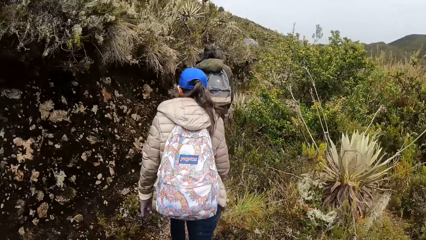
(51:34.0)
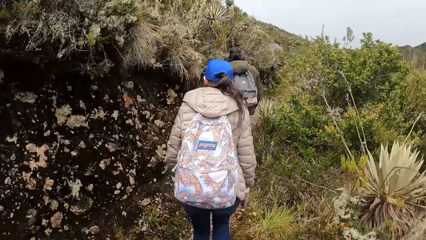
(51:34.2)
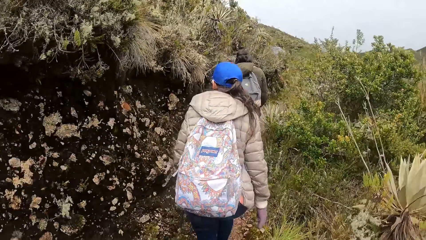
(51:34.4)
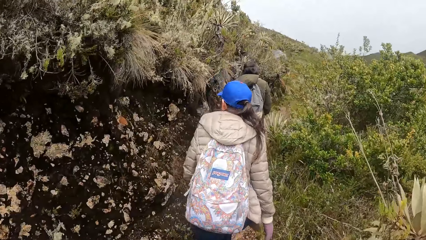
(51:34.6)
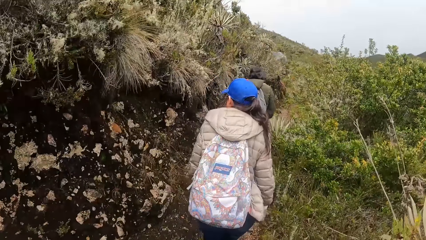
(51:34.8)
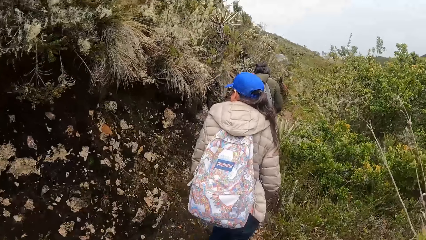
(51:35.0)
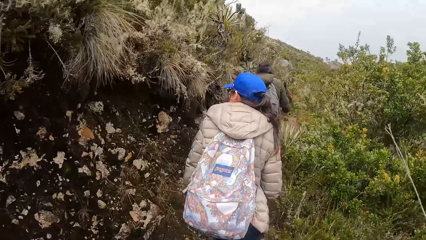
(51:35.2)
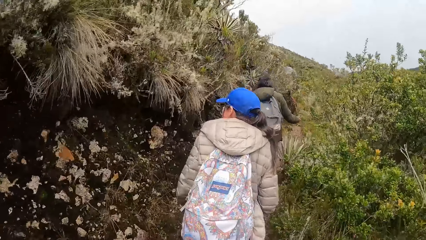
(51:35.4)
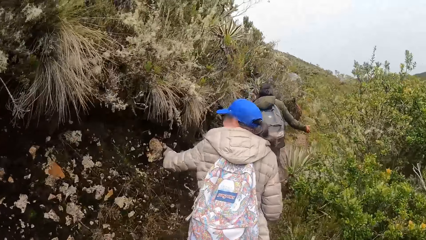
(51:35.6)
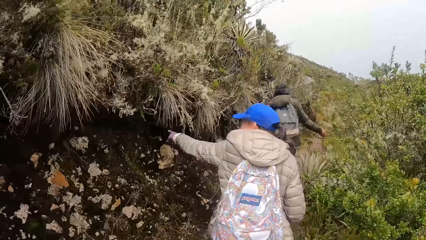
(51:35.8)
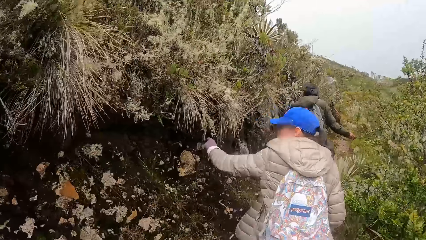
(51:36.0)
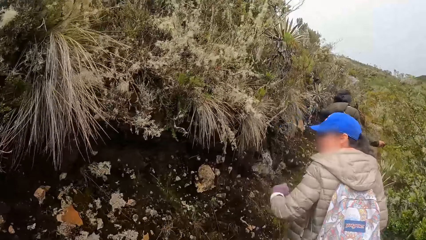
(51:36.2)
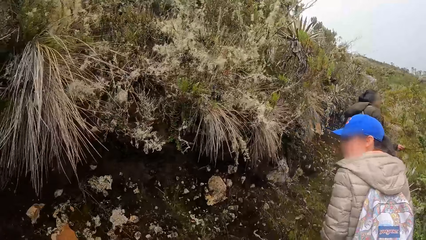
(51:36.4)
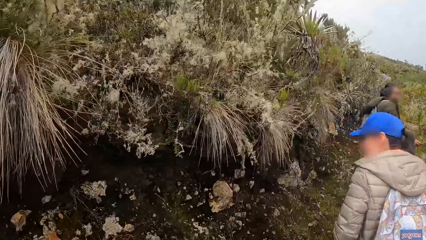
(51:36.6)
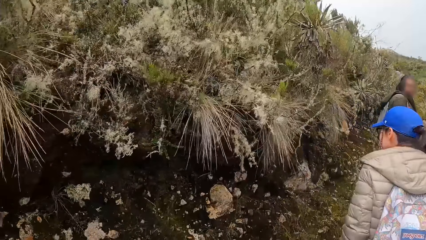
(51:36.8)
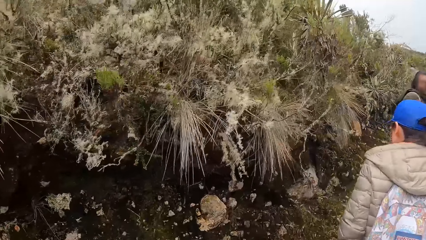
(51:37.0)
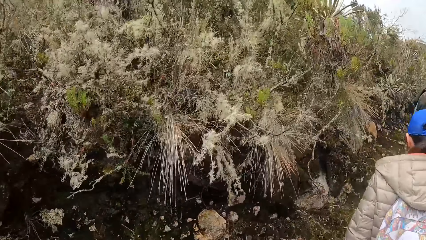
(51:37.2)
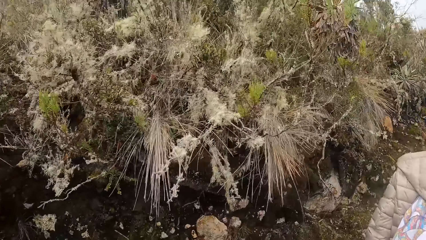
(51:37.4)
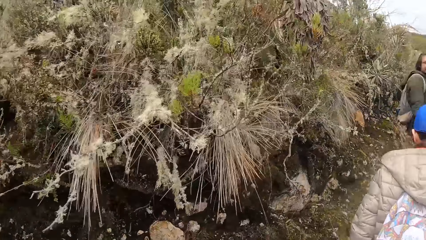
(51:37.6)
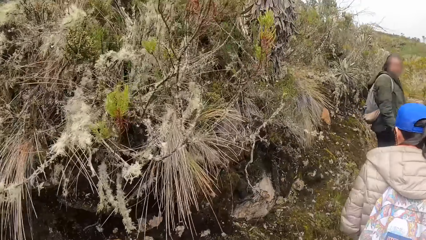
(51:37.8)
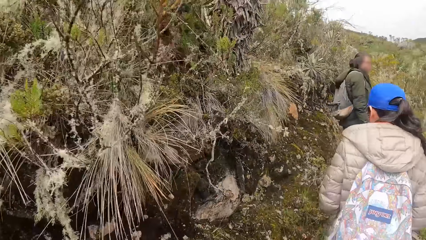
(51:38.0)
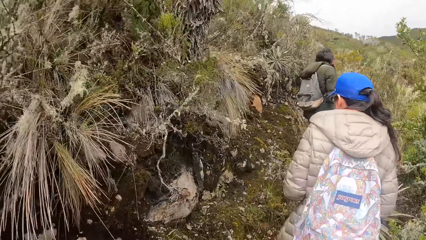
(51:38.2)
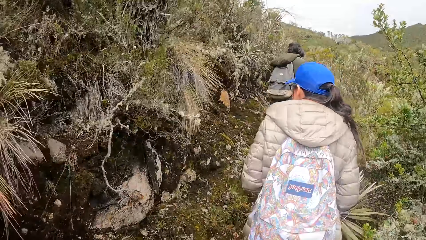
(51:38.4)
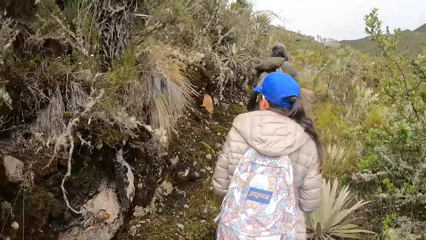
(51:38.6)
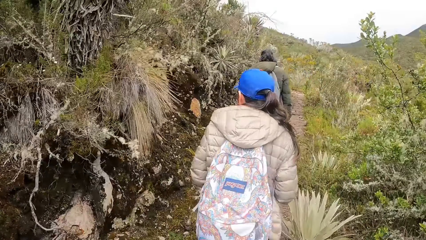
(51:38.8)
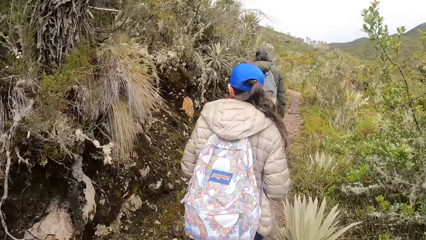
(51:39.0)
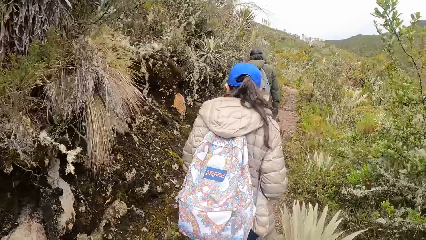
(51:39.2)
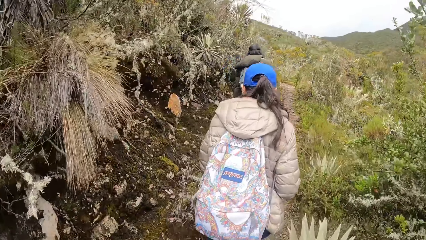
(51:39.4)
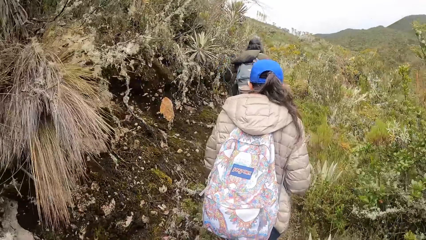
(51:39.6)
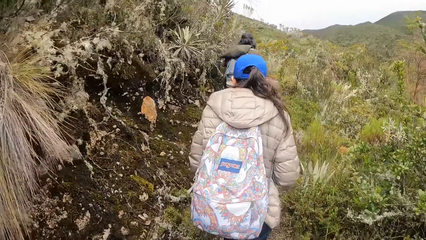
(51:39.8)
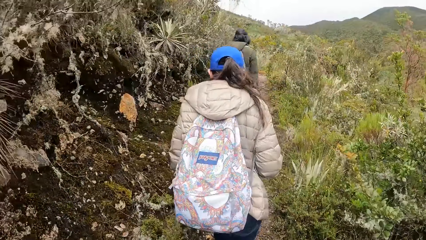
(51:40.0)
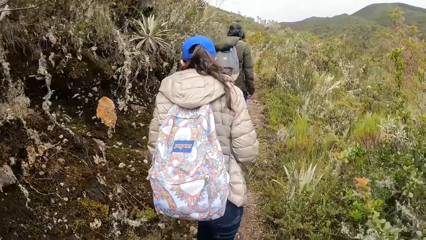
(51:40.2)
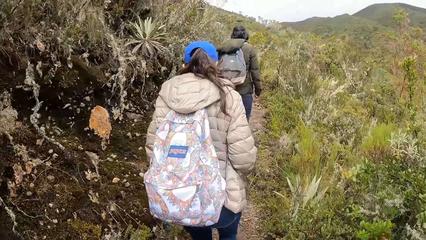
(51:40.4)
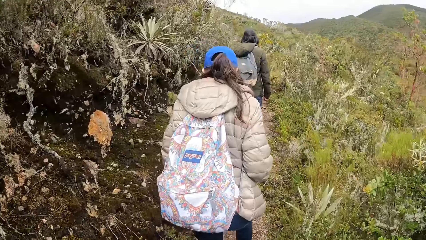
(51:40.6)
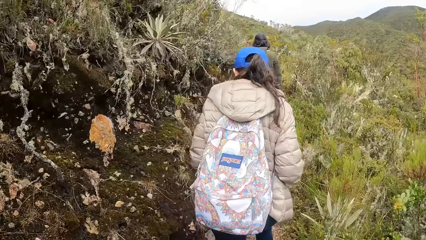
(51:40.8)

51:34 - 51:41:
The woman touches a plant with her left hand.

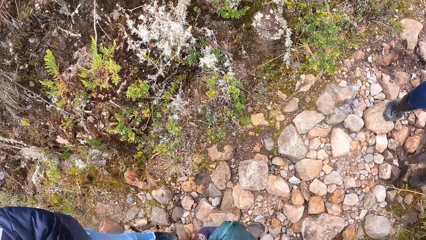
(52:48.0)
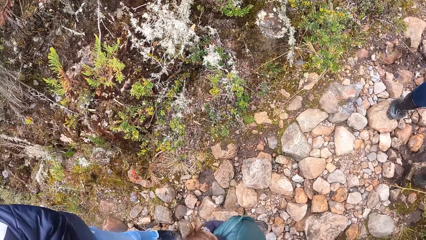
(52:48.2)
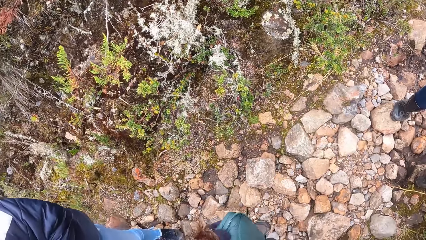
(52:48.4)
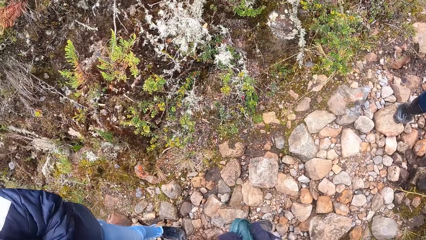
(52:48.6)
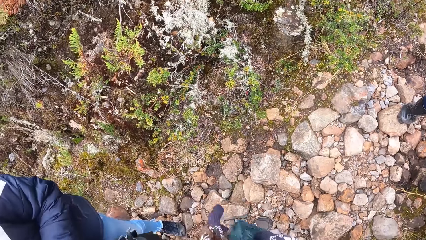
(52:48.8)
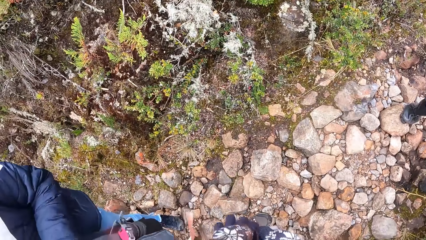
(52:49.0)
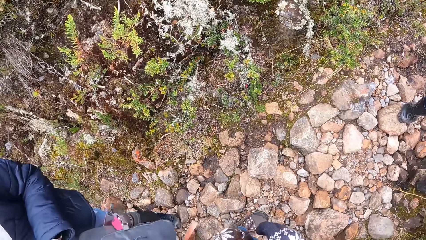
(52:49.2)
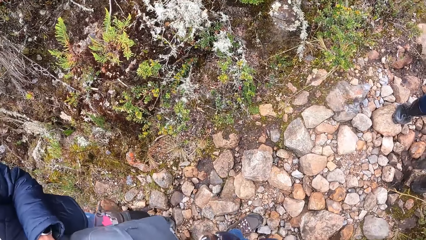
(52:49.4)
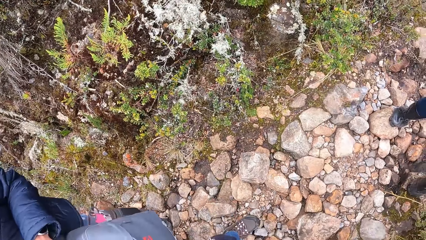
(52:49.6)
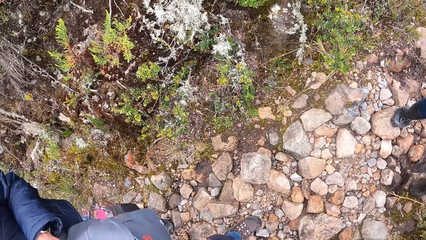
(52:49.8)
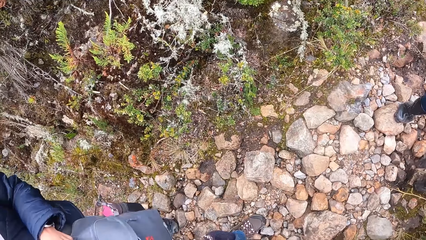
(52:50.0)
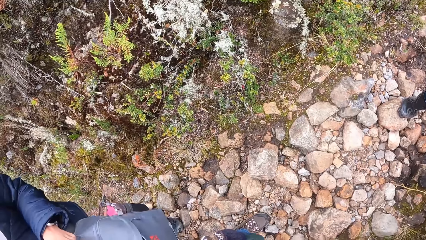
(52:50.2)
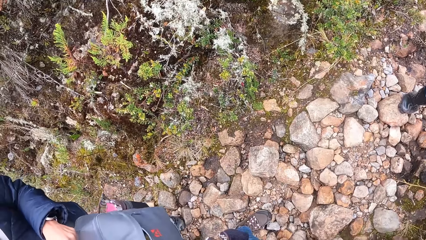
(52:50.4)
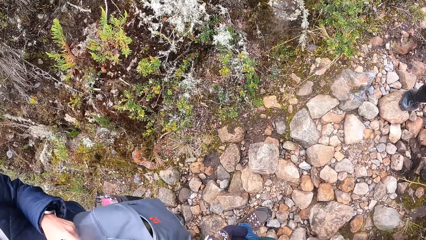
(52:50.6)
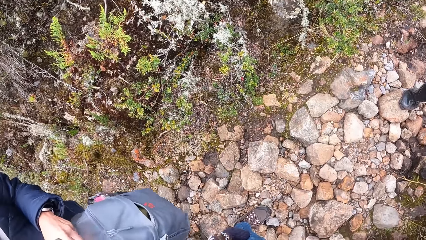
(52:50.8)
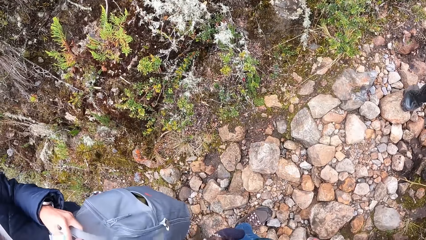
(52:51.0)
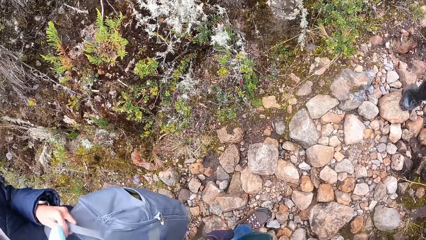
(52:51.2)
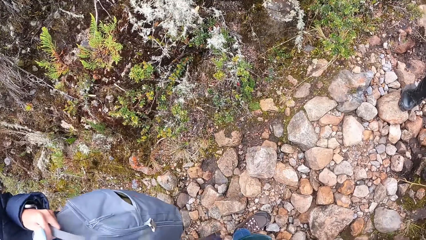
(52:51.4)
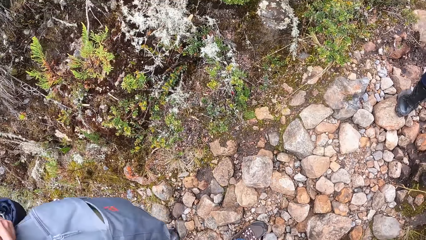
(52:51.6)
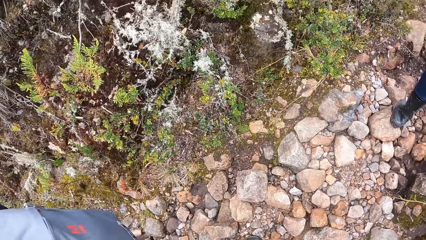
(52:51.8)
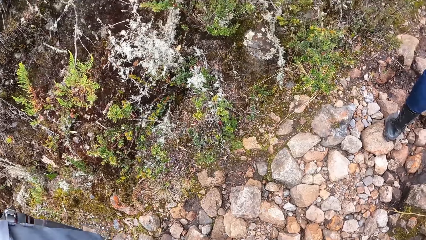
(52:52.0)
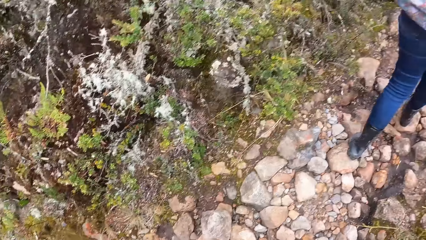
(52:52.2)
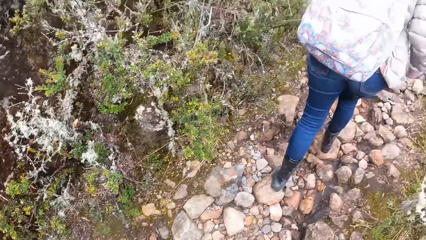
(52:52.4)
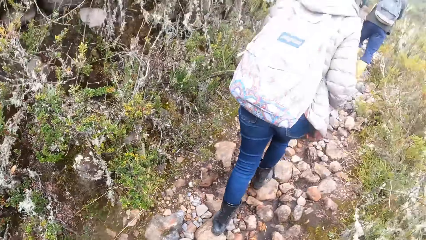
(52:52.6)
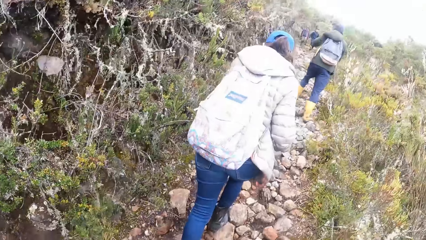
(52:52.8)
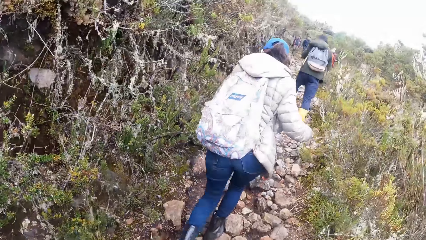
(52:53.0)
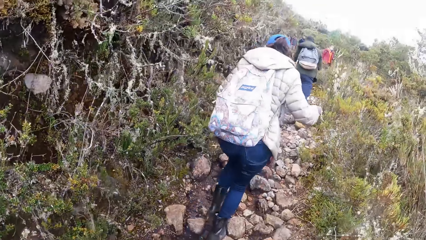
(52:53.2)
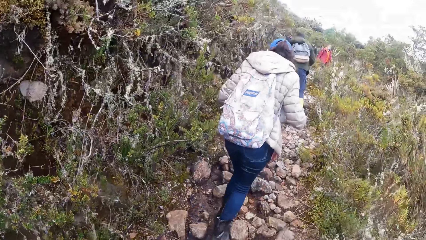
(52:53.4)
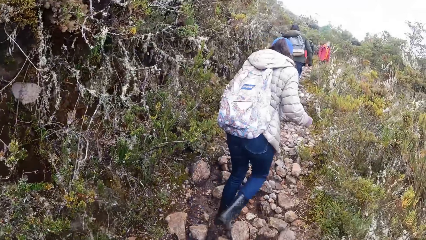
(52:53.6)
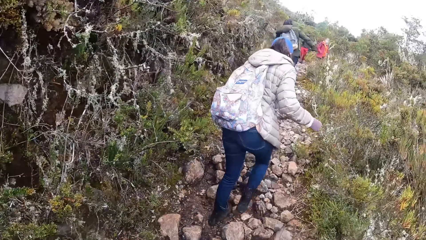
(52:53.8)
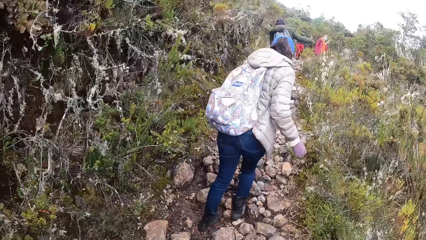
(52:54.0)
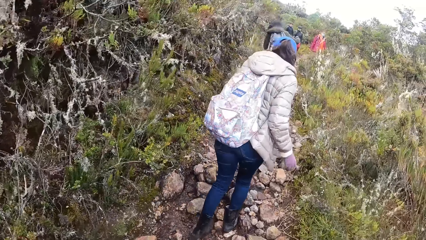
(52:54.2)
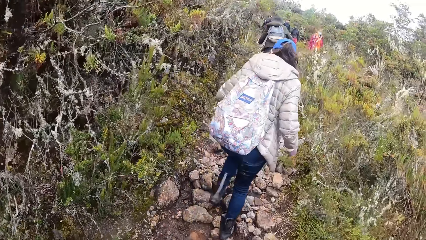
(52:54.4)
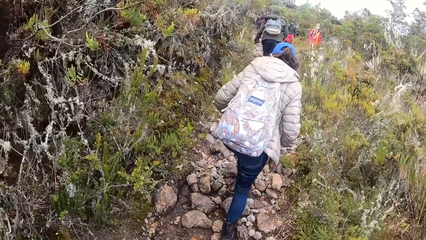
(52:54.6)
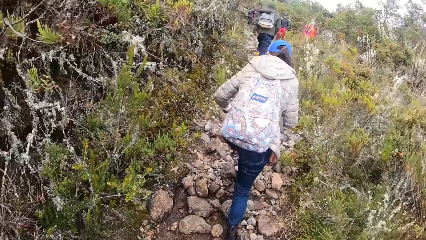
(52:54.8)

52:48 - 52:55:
Another woman lifts a bag with her left hand.

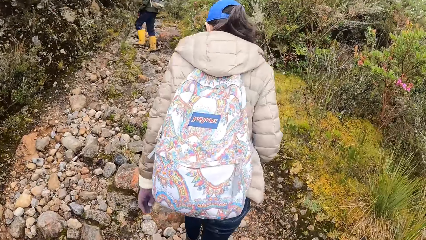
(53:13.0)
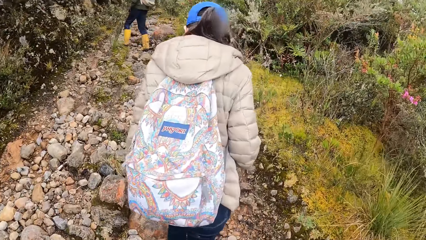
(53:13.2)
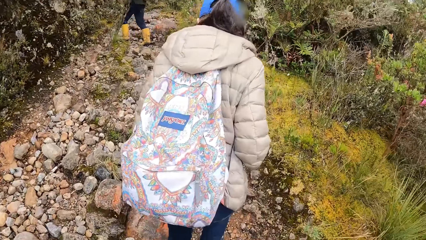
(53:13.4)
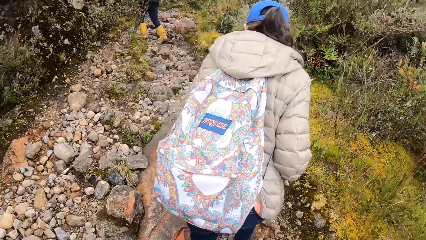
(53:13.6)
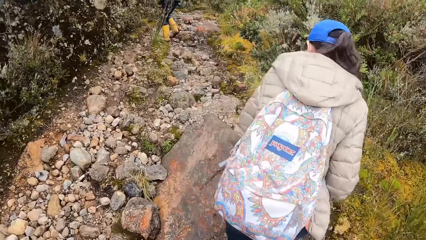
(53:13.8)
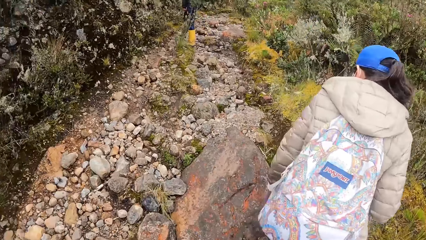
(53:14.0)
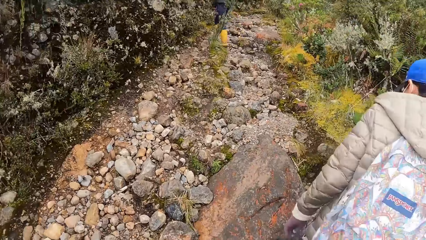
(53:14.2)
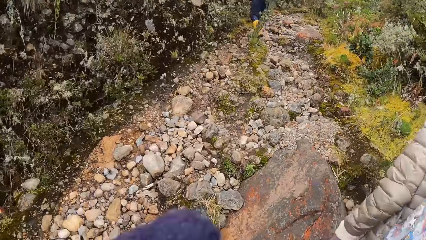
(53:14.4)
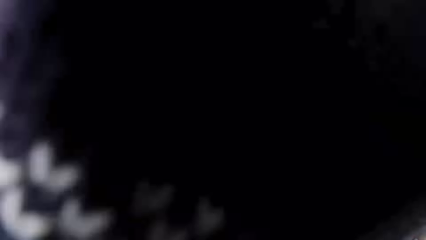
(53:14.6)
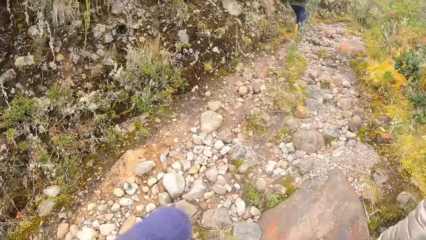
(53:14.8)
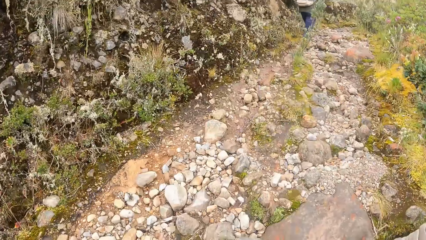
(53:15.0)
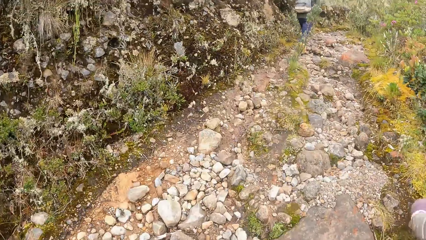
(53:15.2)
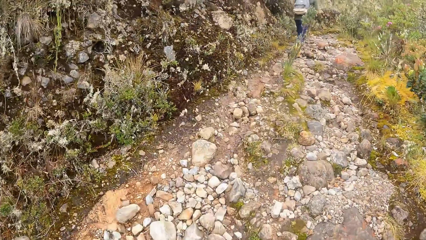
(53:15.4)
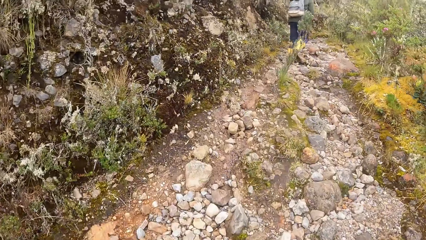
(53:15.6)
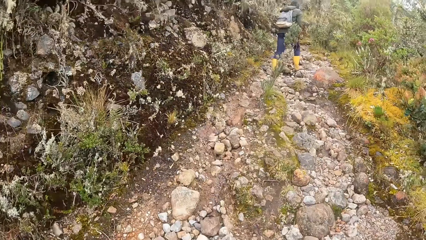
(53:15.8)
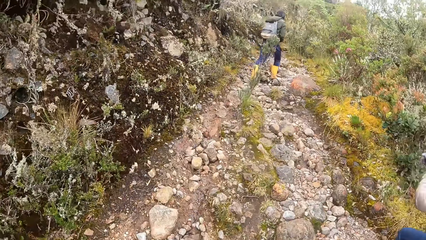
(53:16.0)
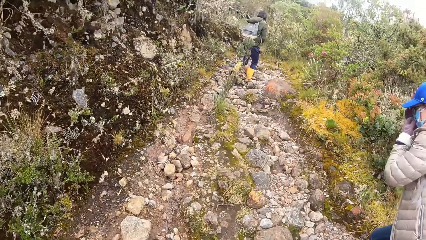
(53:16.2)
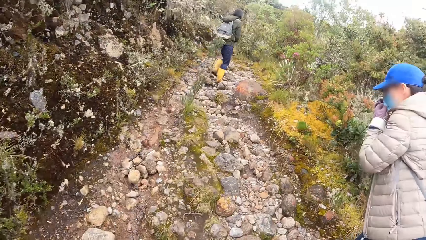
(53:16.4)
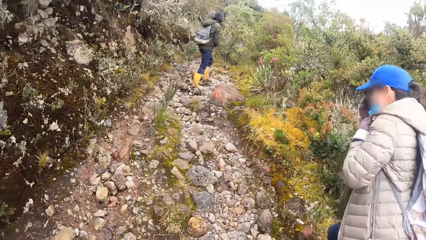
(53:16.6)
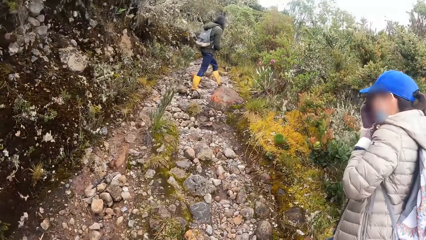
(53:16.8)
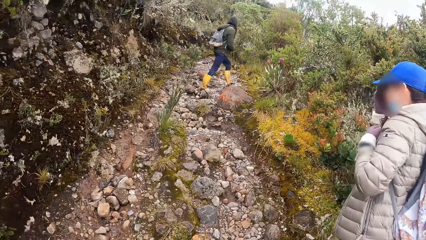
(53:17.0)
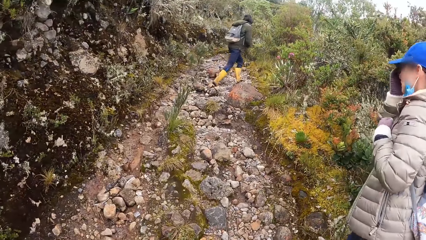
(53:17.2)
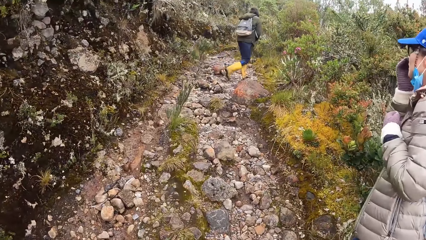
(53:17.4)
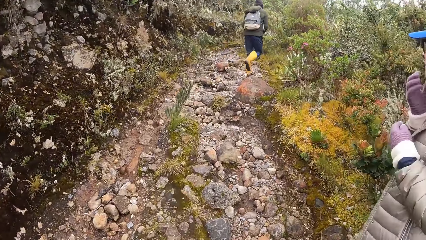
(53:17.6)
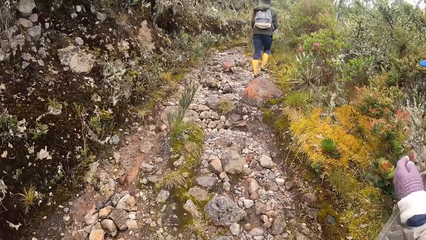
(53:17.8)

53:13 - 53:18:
The camera wearer touches a camera on his head with his left hand. The first woman adjusts a nose mask on her face with her left hand.
